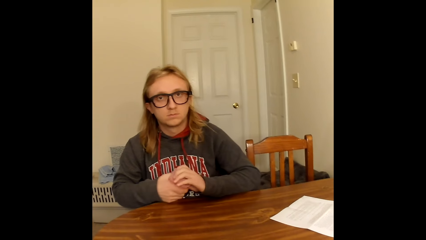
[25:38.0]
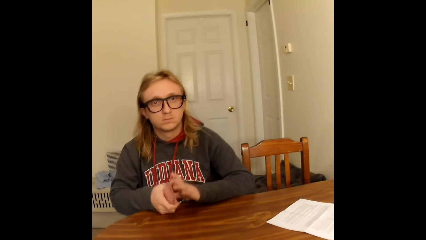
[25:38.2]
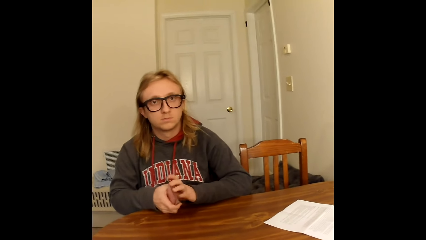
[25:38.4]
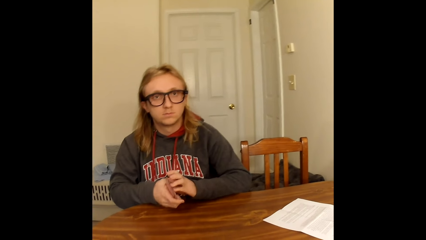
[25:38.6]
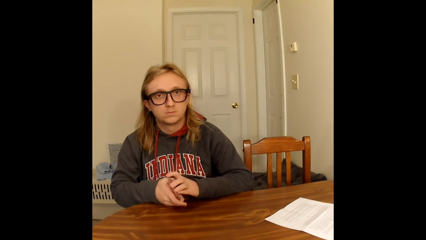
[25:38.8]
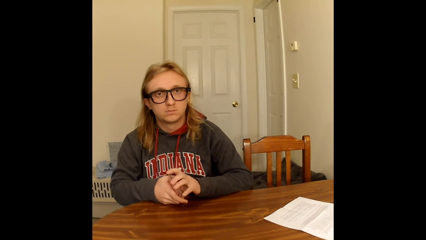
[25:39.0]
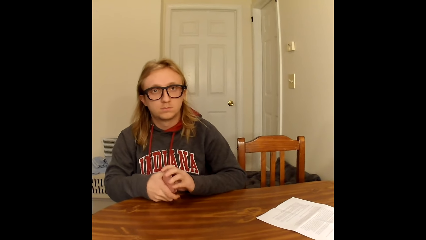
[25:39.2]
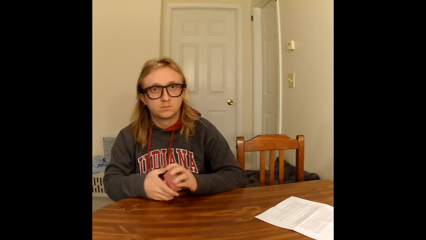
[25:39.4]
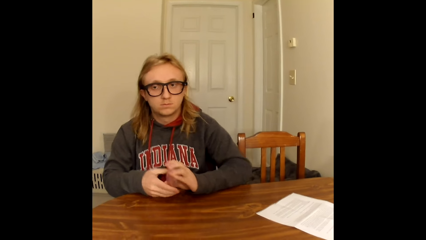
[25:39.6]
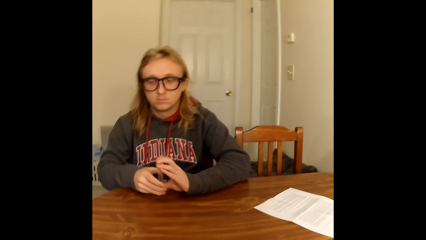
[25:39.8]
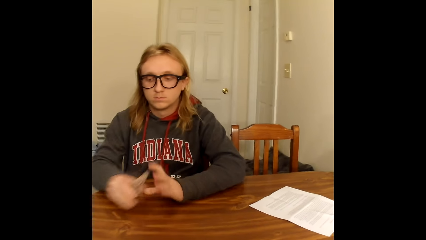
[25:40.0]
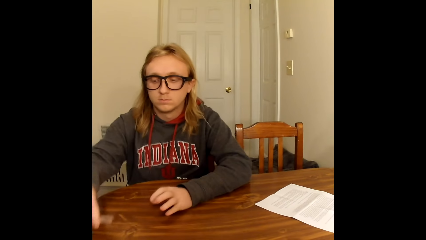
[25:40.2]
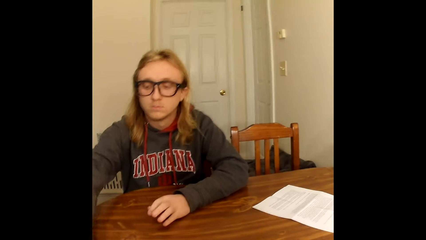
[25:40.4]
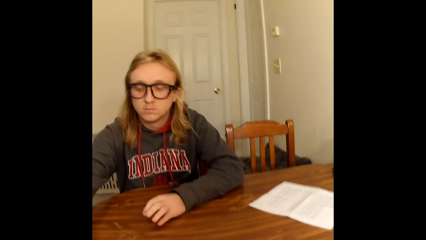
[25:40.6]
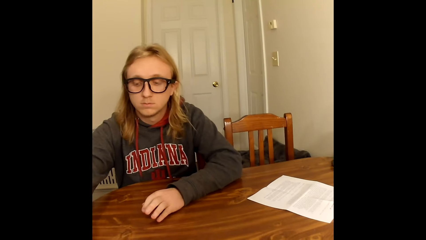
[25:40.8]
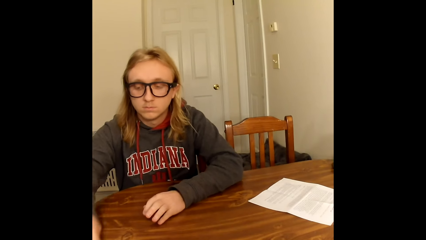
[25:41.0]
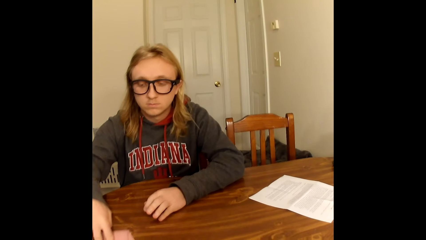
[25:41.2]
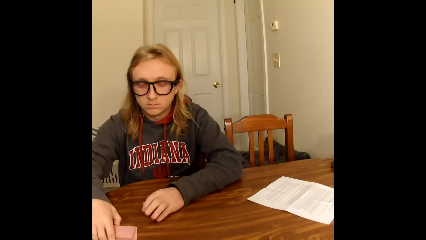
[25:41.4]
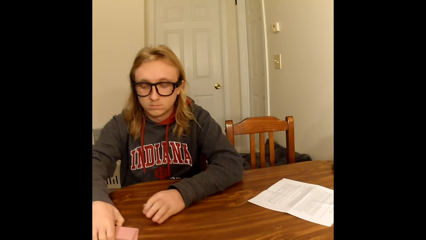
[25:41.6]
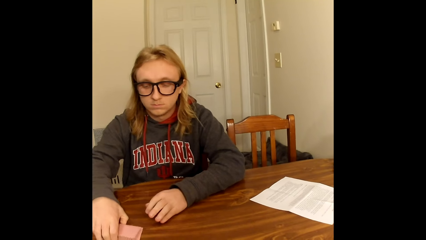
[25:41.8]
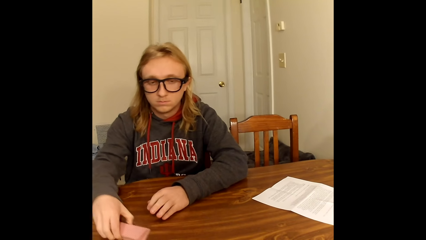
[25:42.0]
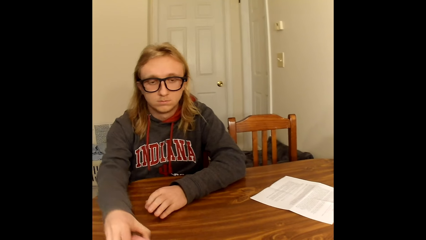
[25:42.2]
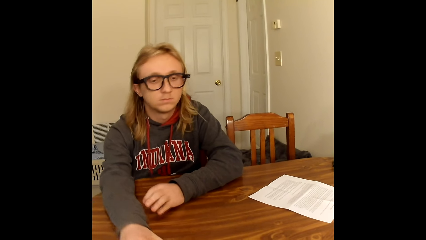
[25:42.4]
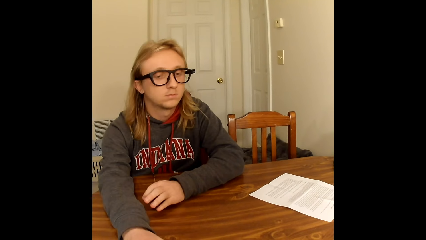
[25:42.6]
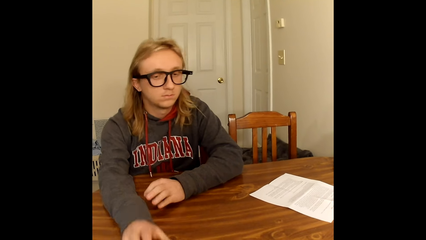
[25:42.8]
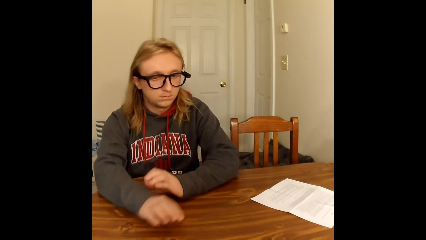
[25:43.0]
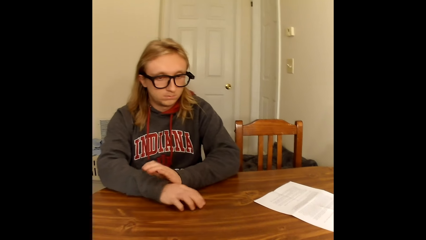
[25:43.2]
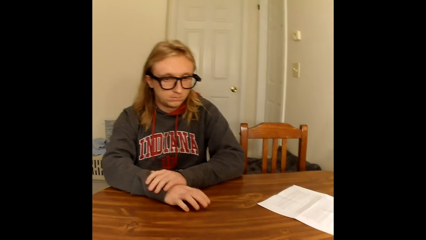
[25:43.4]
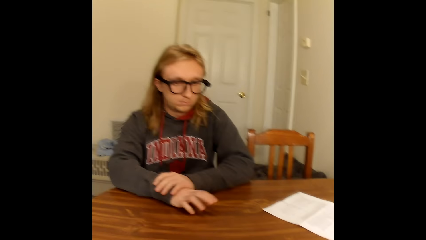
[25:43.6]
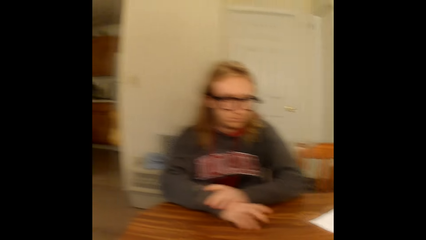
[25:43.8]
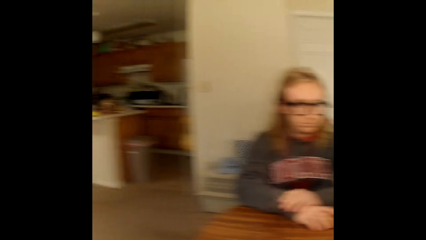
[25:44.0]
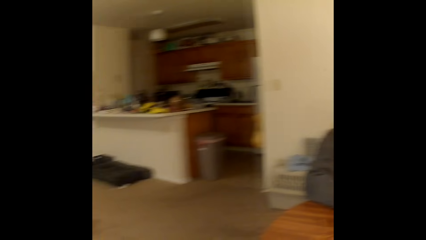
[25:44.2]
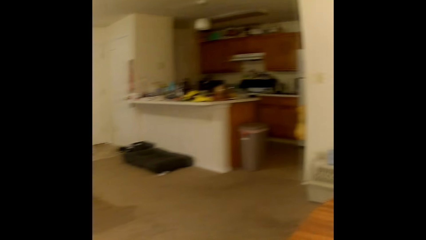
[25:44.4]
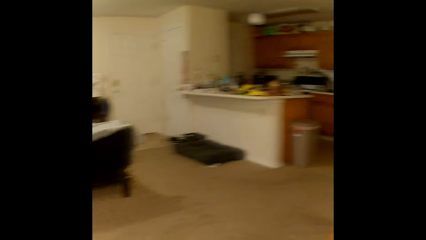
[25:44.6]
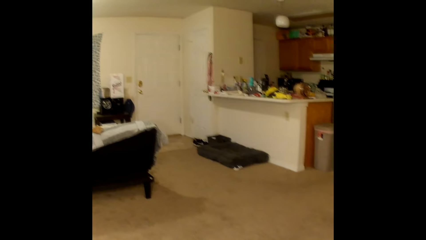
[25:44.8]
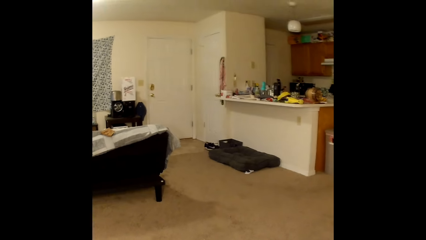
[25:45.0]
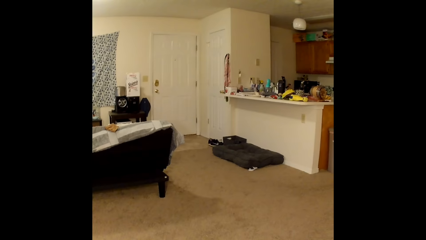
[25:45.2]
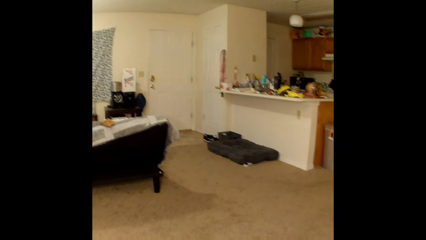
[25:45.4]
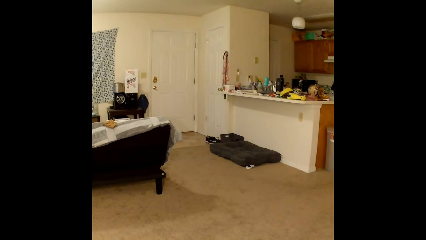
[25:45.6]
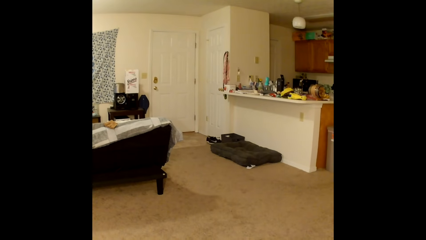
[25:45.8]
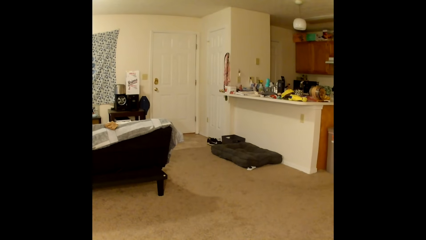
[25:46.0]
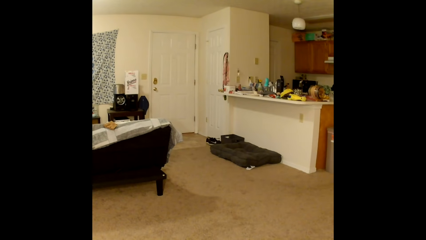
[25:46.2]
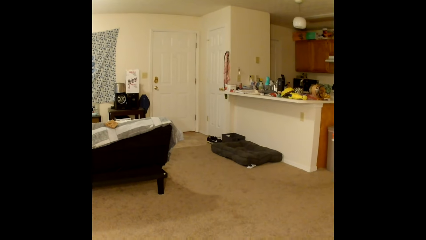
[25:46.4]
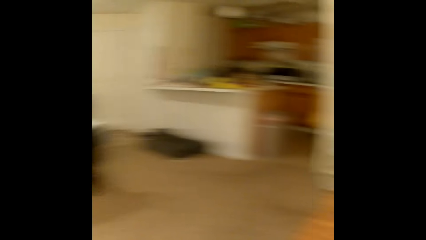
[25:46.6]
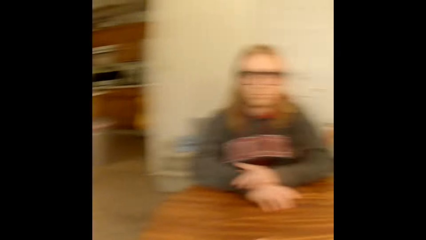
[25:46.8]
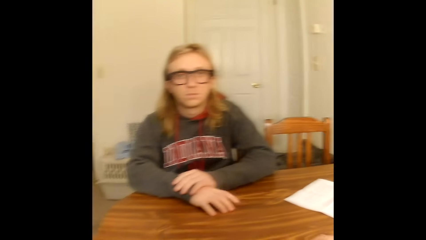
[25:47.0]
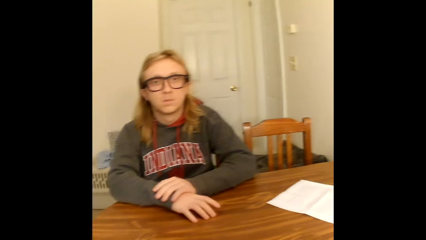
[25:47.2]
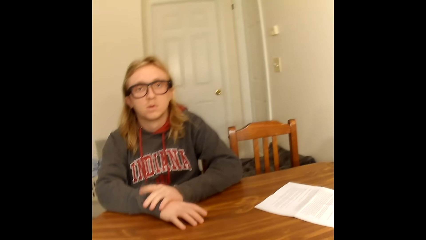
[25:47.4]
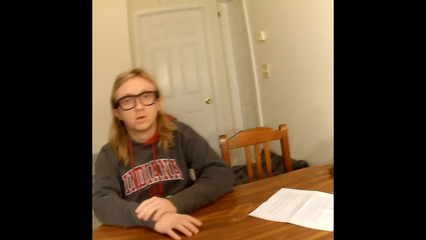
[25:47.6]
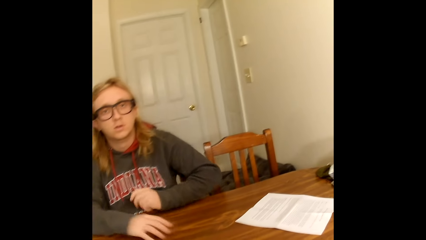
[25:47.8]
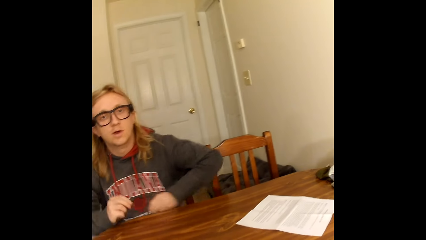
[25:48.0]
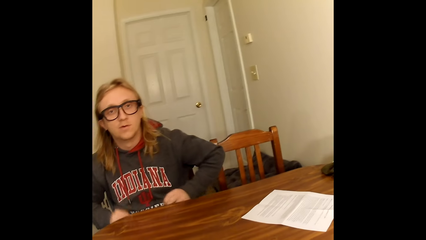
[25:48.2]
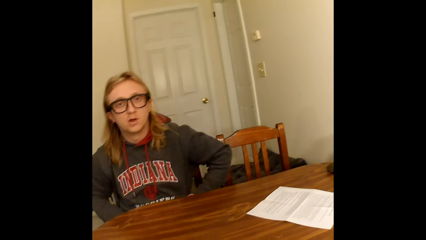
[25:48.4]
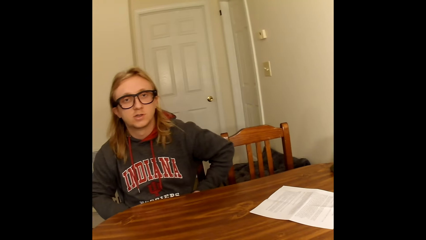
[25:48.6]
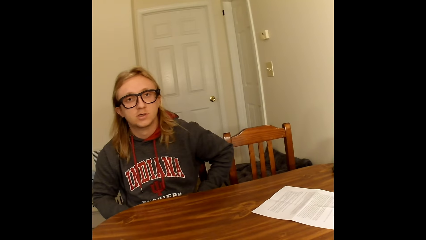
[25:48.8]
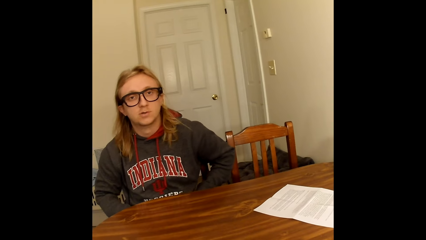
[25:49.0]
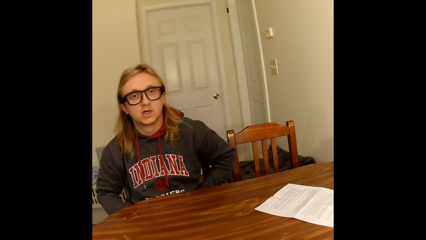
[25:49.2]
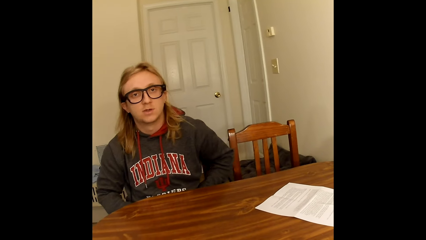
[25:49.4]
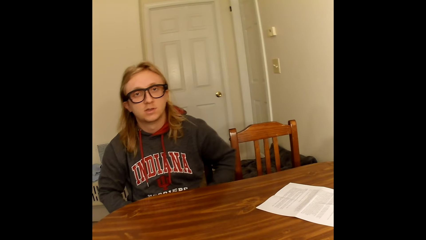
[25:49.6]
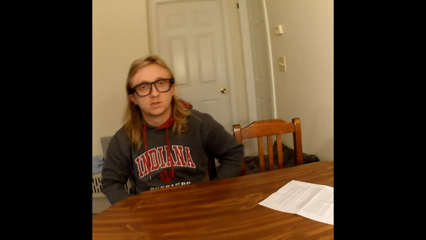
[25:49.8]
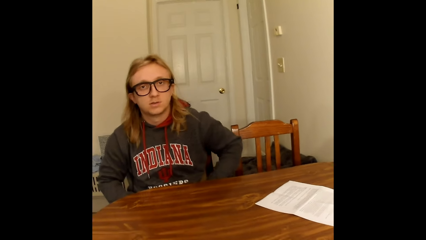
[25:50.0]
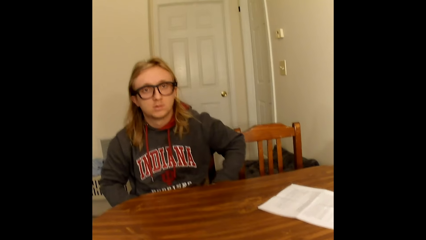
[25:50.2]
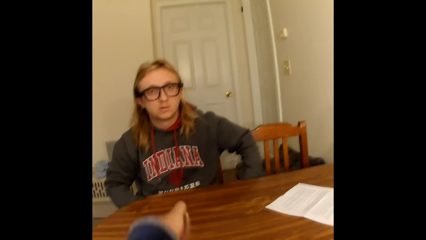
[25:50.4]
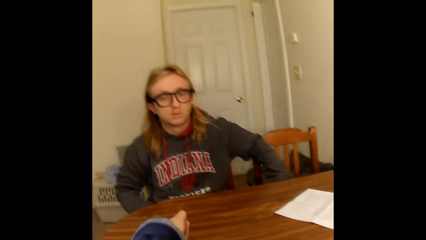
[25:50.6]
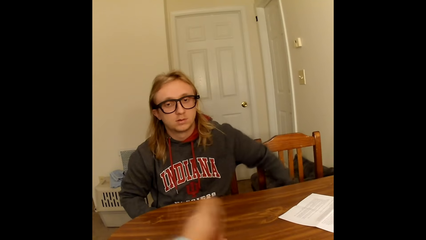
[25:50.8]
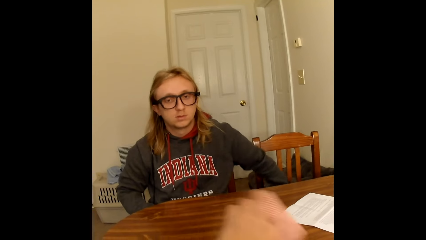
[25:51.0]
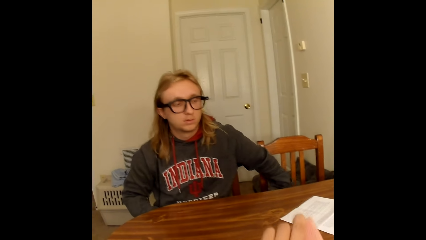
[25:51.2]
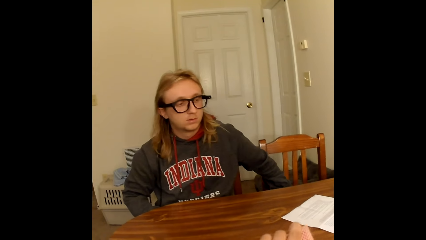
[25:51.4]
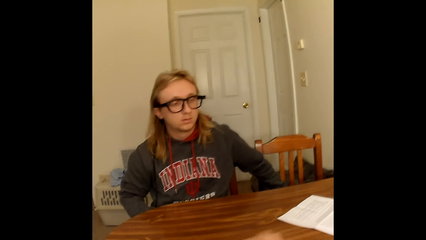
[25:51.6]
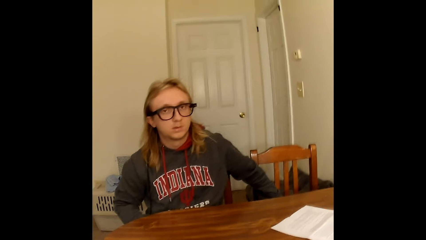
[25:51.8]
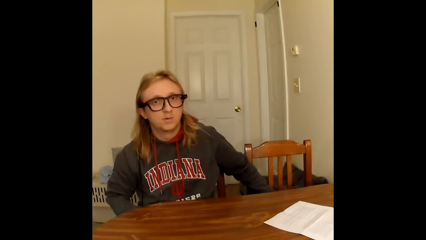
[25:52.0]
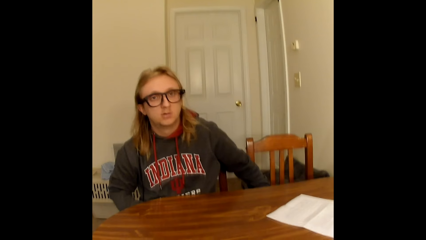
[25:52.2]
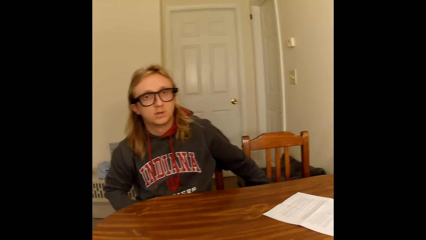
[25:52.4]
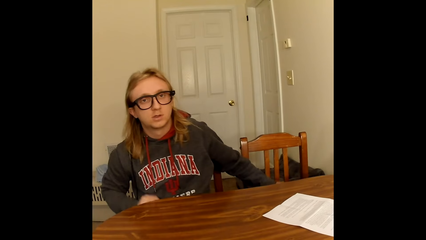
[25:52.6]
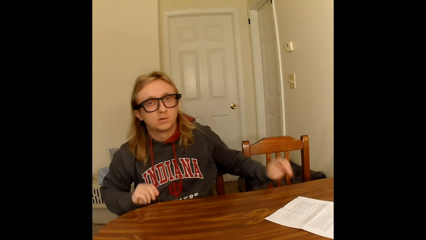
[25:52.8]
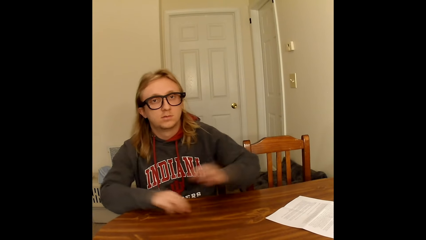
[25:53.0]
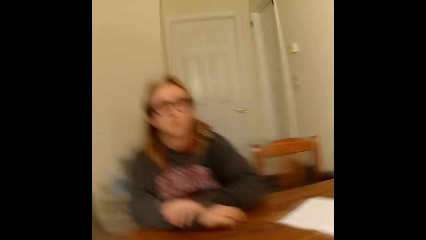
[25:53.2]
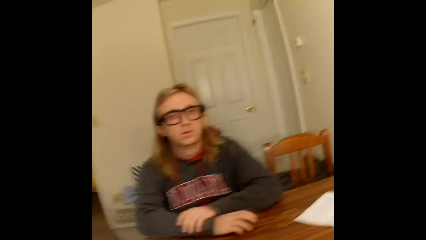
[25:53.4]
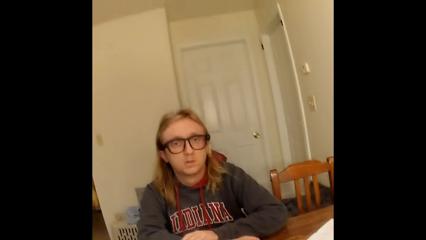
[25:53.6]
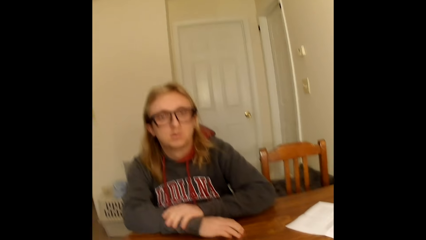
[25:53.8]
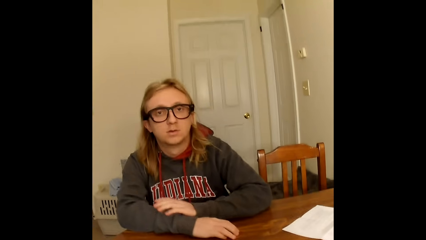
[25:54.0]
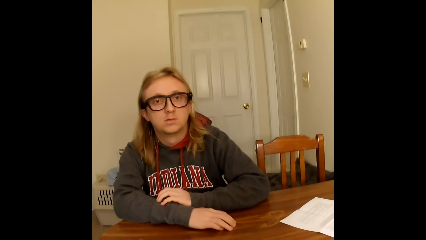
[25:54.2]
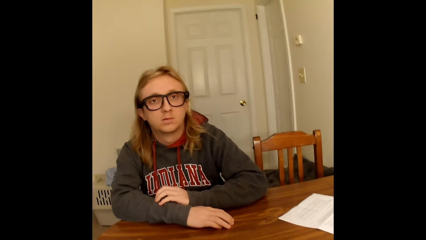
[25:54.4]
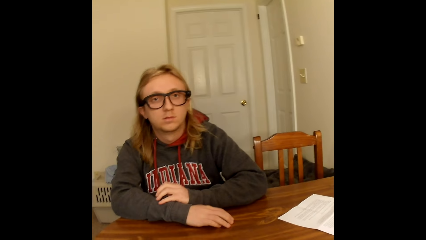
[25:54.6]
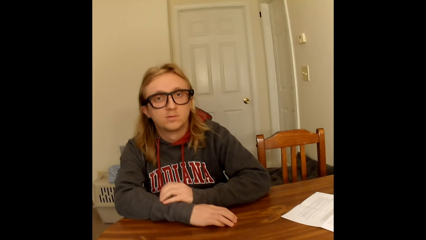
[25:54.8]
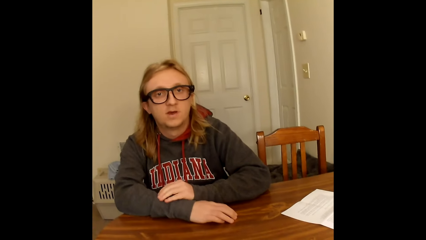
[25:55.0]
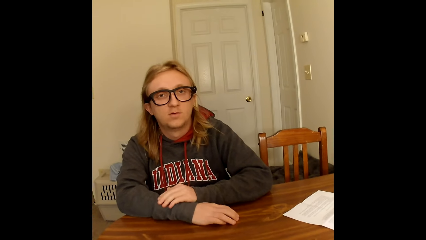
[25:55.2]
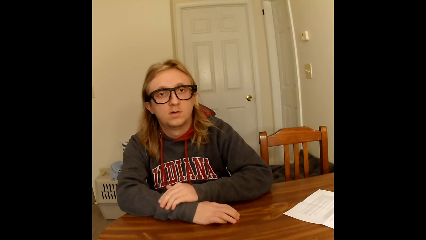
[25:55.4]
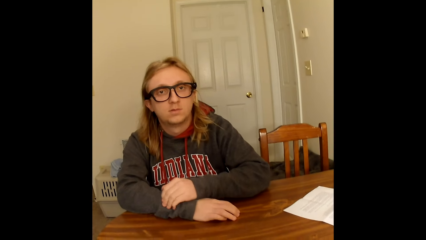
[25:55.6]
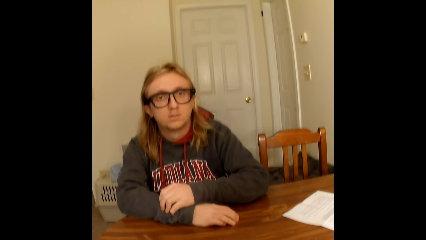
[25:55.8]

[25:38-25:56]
A man looks at the camera wearer. The camera wearer converses. The man puts the cards on the table. The camera wearer converses. The man moves the cards. The man moves the cards again. The man moves the hands. The camera wearer looks around. The man moves the hands and converses. The camera wearer converses, moves the hands and converses. The man places his left hand on his right hand placed on the table. The man converses.
